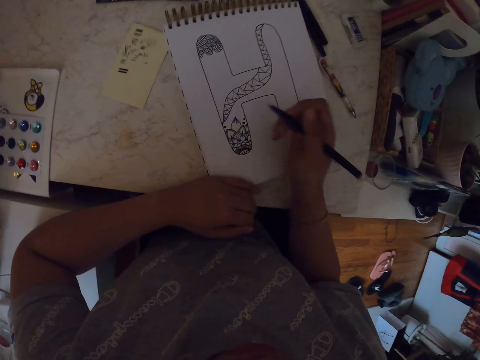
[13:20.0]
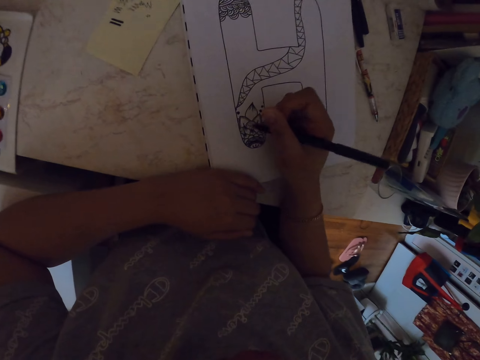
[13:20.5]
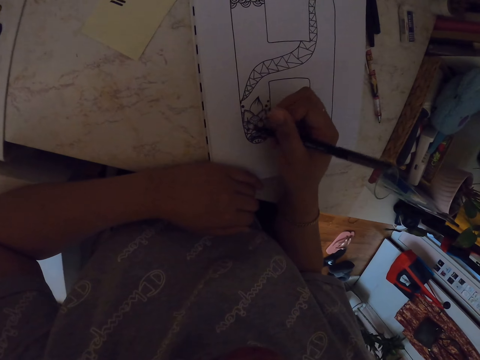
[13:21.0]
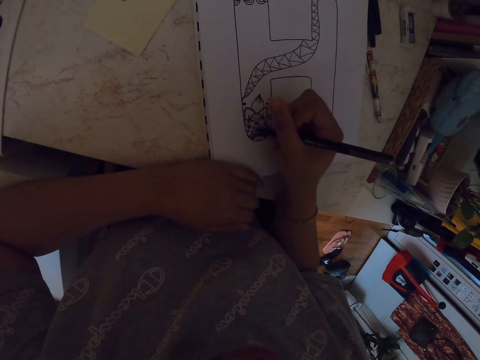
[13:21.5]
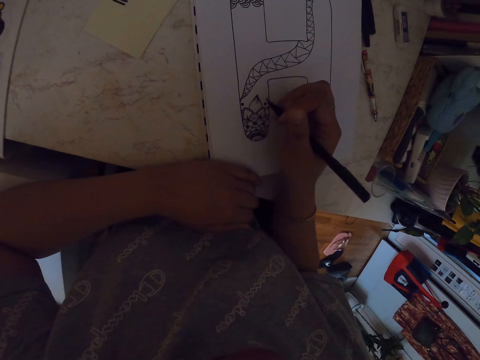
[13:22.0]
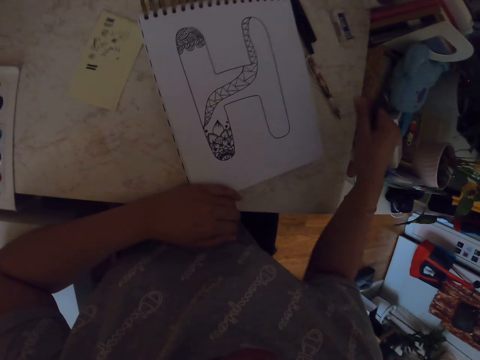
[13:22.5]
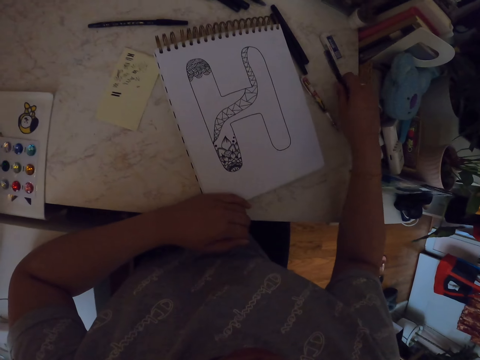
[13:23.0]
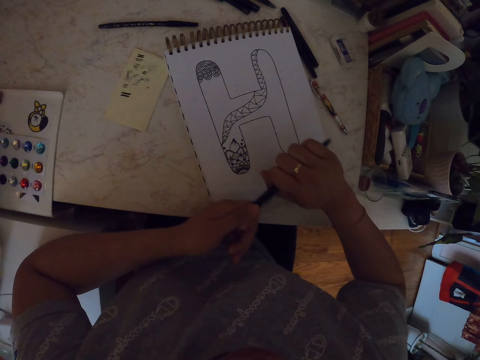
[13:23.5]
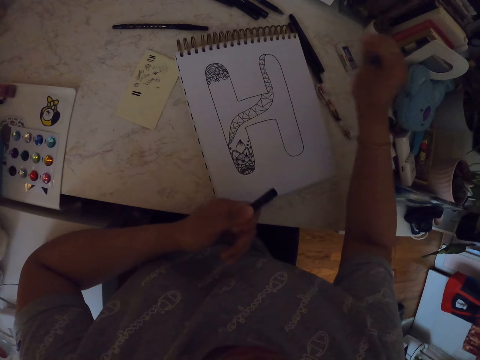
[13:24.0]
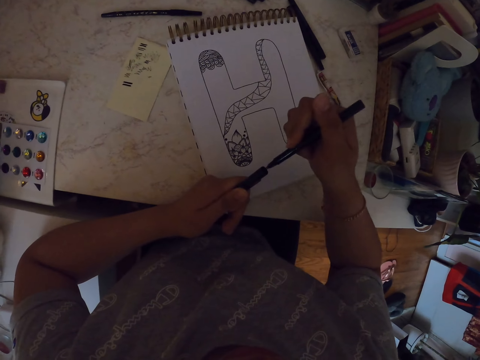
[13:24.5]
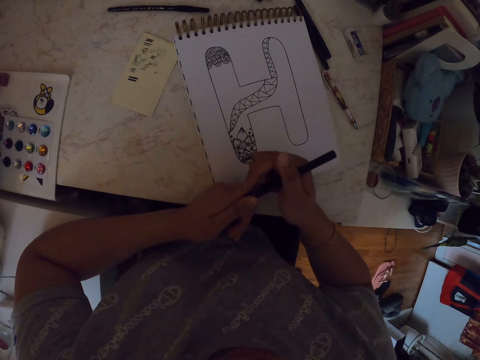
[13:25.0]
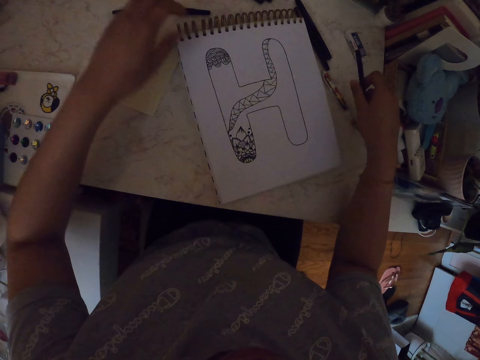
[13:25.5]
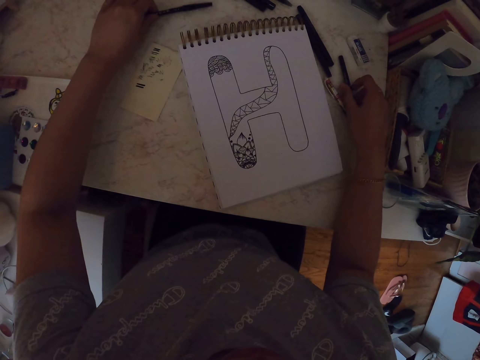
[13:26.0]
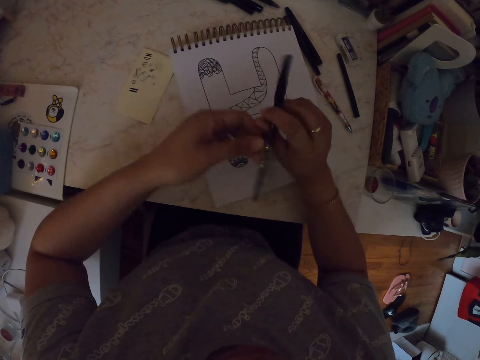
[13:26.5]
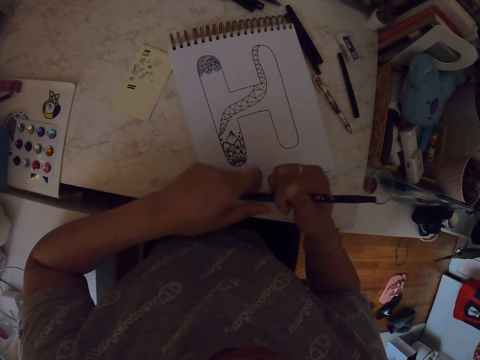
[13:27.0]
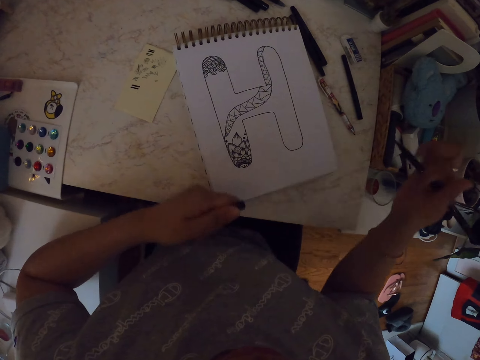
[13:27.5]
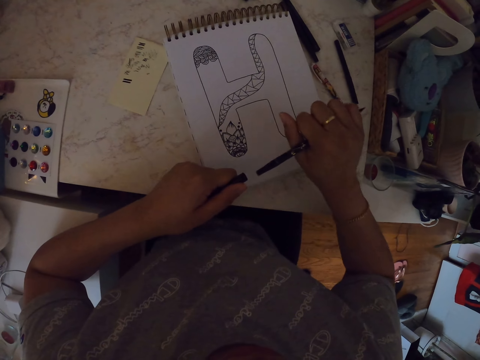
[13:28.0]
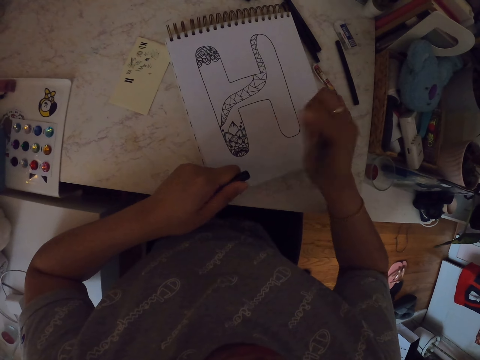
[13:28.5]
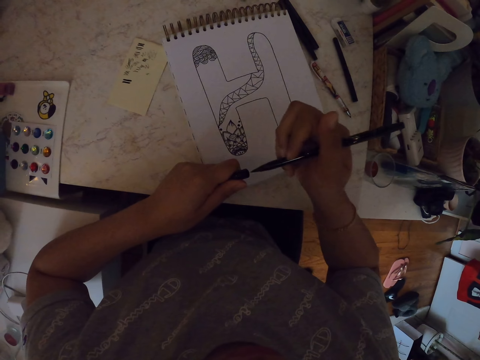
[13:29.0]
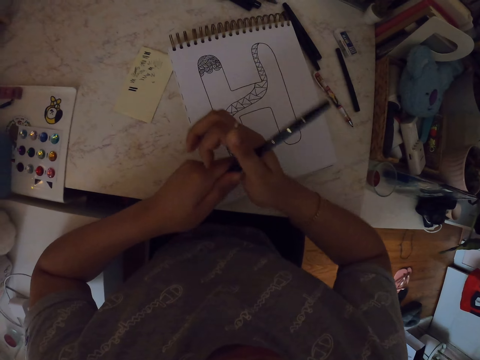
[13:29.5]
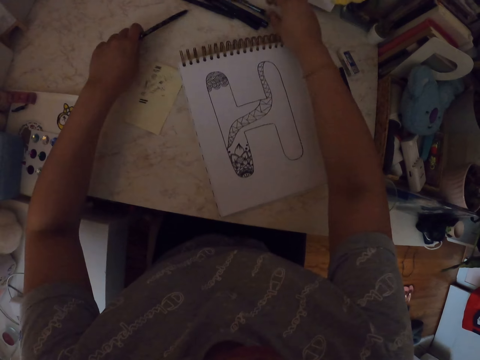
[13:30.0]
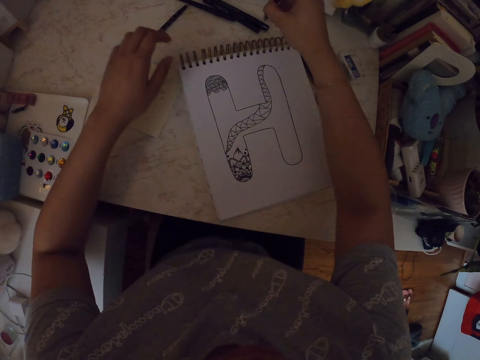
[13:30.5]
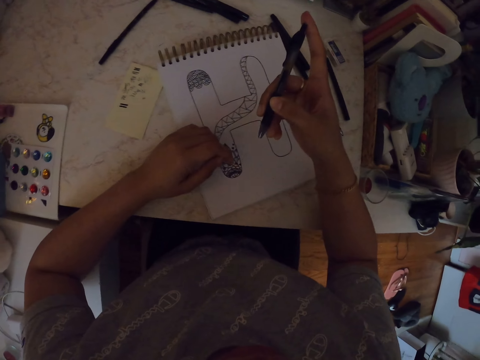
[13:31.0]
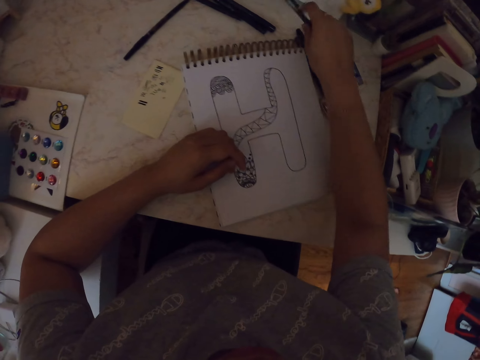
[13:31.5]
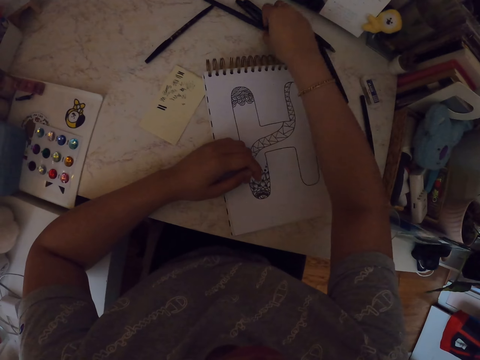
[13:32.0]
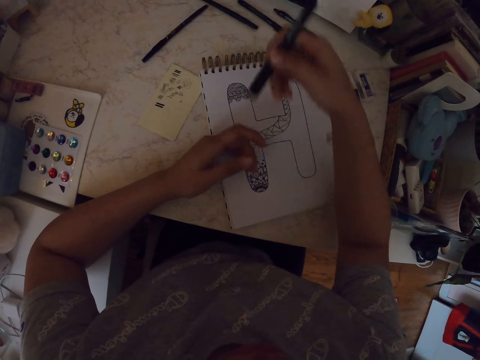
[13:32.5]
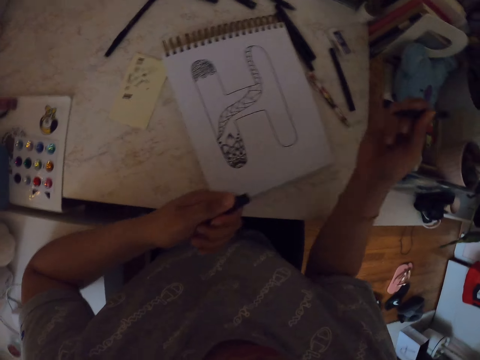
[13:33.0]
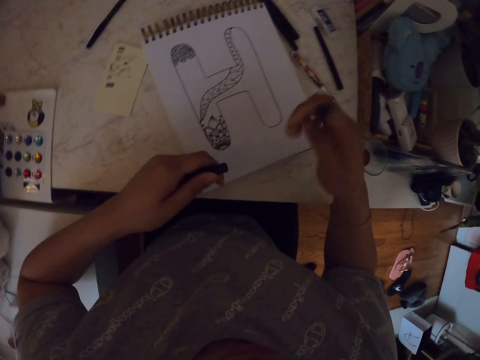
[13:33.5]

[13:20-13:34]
The camera wearer positions the notebook. They draw on the notebook. They pick up another pen. They remove the lid of the drawing pen. They return the lid of the drawing pen. They return the drawing pen on the paper. They pick up another pen on the paper. They remove the lid of the pen. They insert the lid on the pen. They return the drawing pen. They pick up another pen on the paper. They return the drawing pen on the table. They pick up the drawing pen. They remove the lid of the drawing pen.

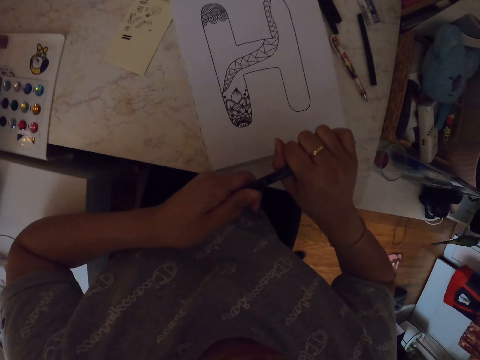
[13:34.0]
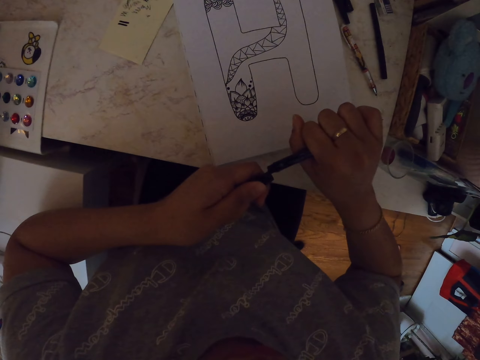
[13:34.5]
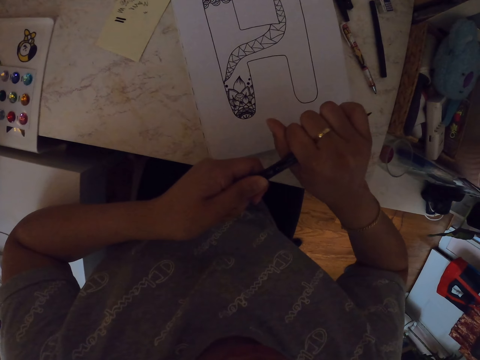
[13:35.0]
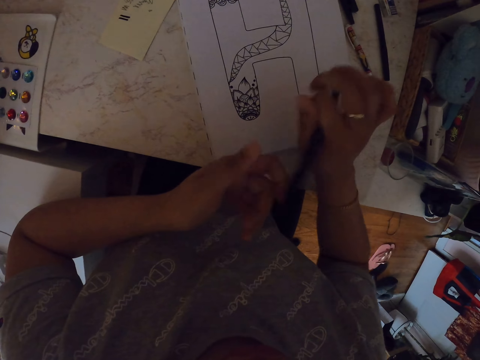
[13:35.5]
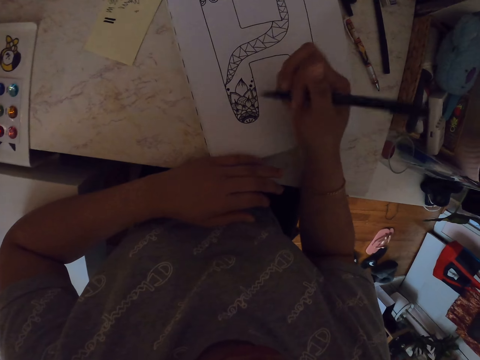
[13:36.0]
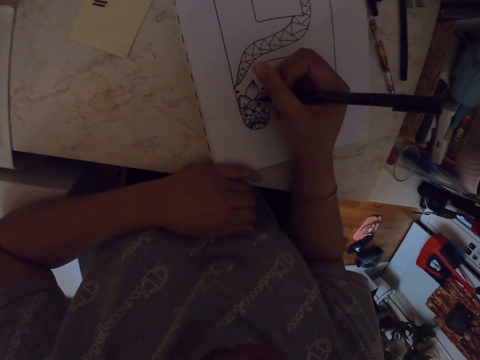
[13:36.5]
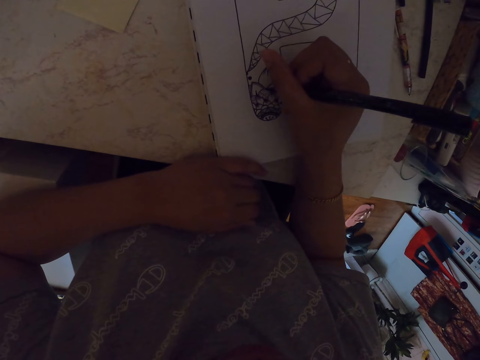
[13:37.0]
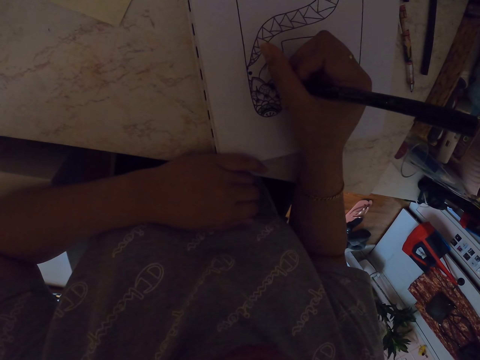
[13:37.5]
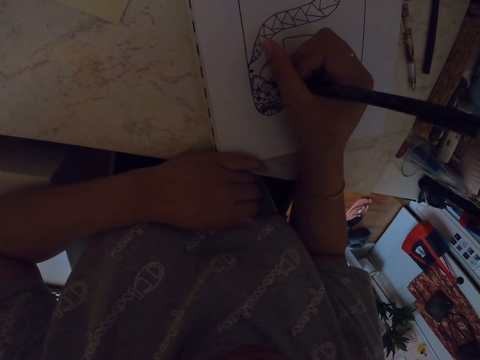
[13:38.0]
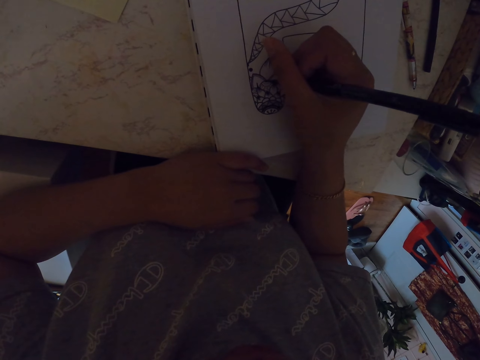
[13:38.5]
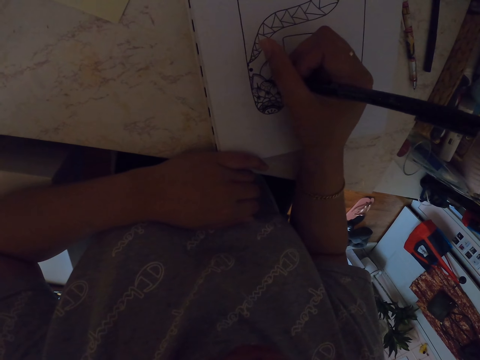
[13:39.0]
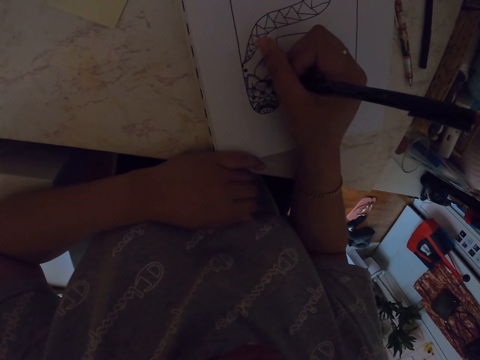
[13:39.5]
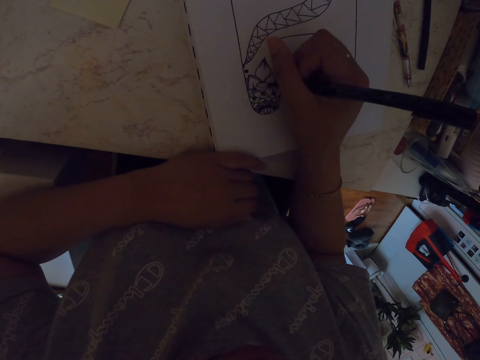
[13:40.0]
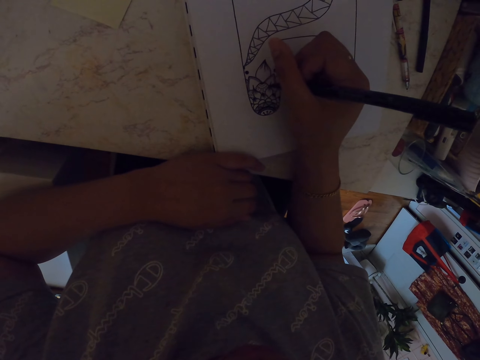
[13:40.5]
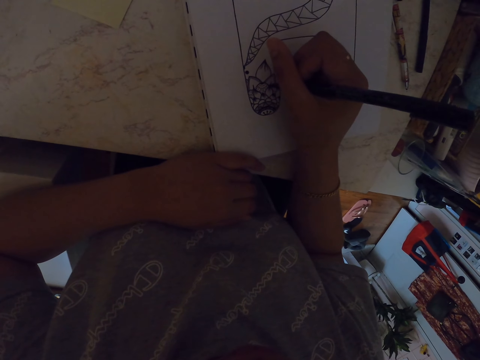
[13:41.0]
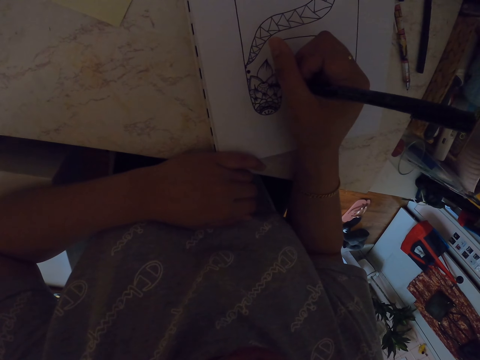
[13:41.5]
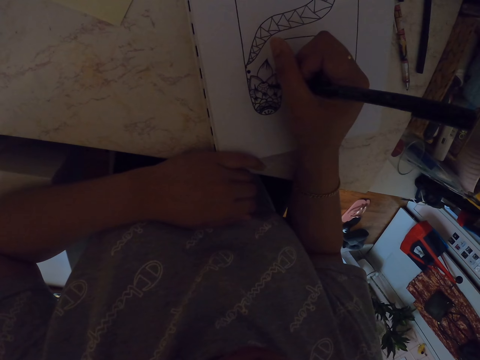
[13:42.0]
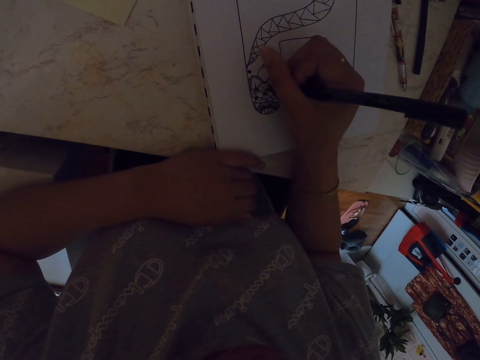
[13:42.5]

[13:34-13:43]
The camera wearer returns the lid of the drawing pen. They draw a drawing on a book with a pen.

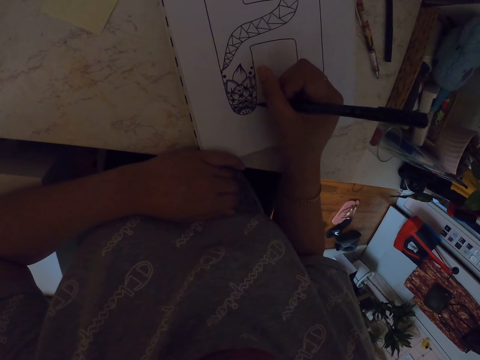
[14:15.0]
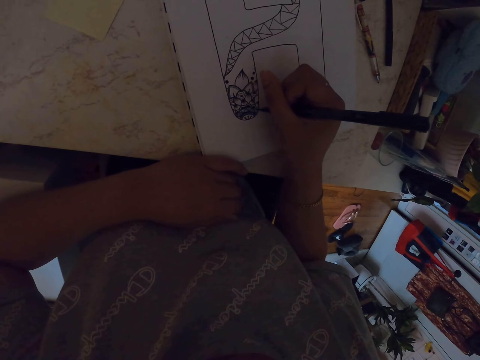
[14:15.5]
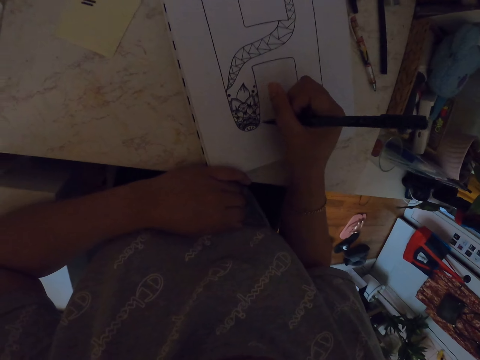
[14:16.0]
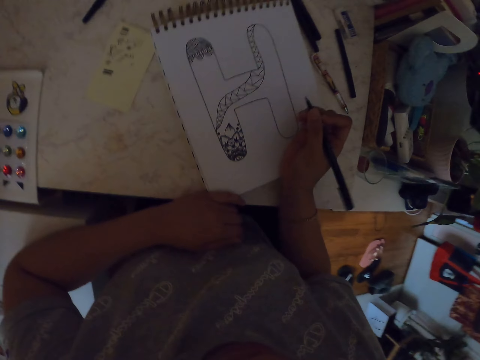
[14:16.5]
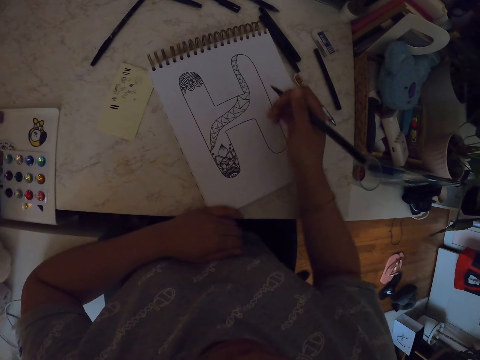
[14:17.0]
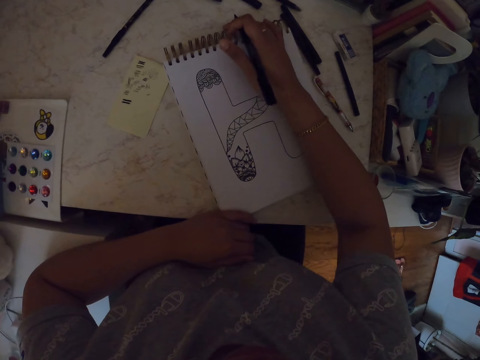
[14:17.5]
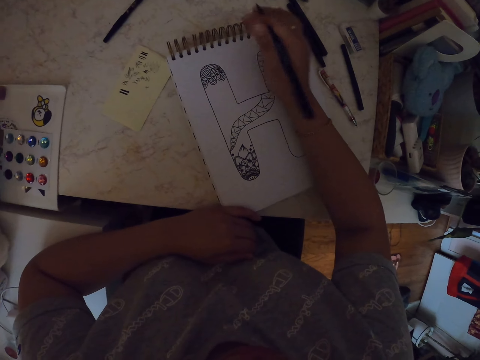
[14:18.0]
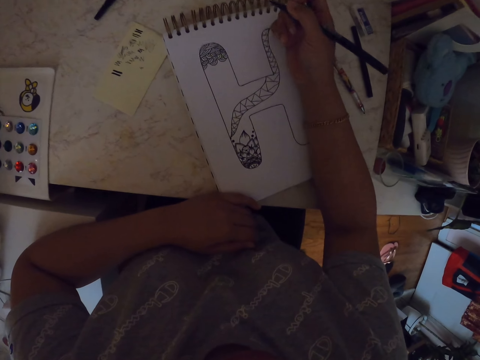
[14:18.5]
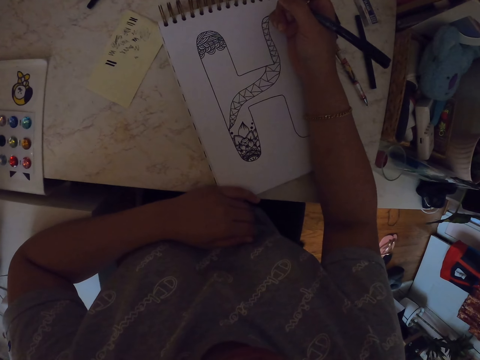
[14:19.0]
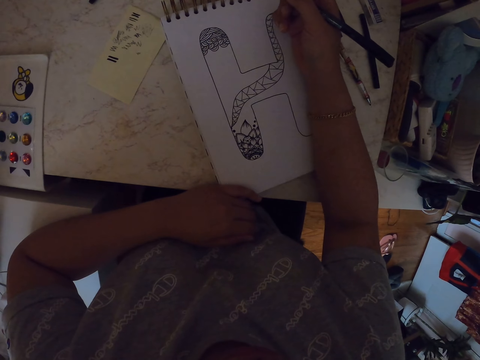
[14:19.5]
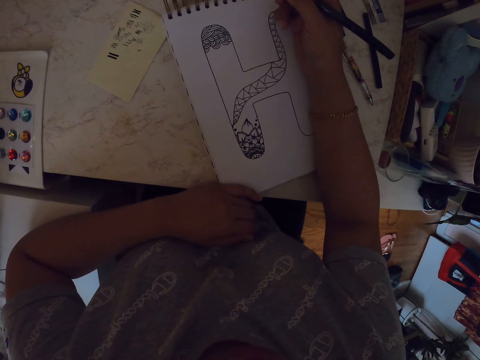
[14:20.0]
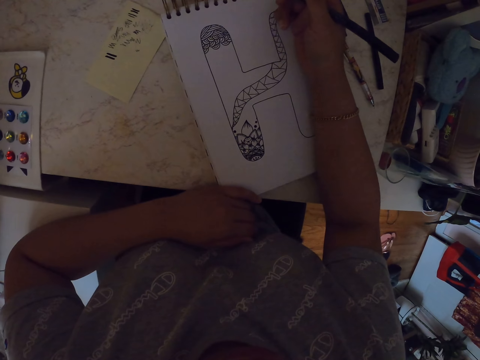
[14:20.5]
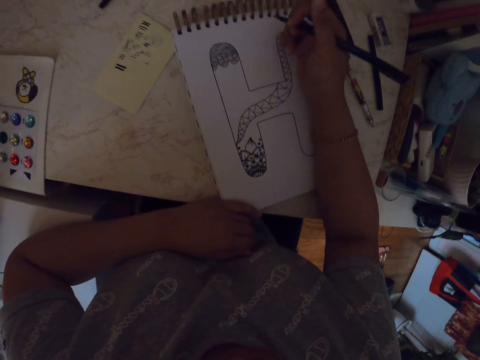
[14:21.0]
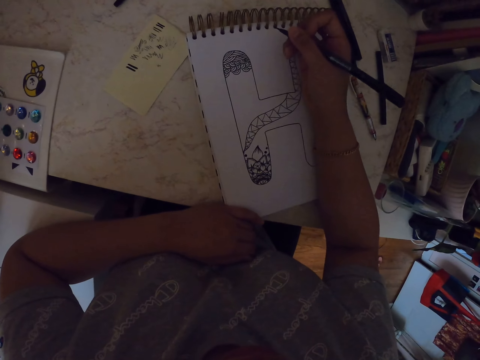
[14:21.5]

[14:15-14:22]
The camera wearer looks around. They move the drawing book. They make a drawing on the paper with a pen.
